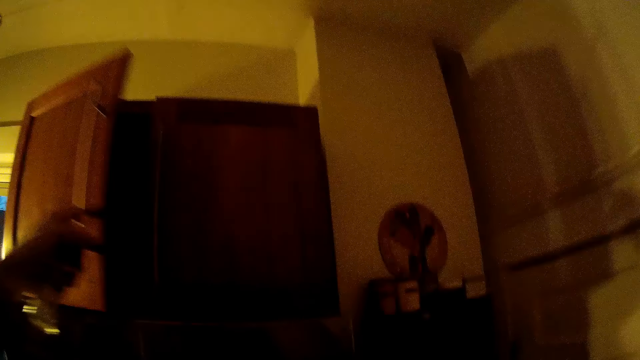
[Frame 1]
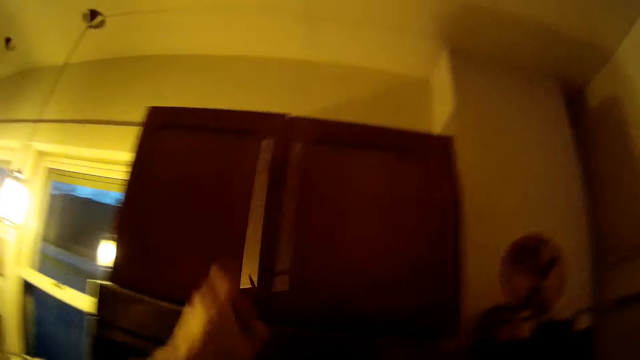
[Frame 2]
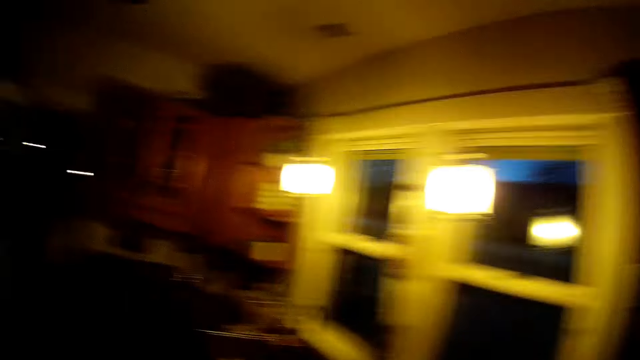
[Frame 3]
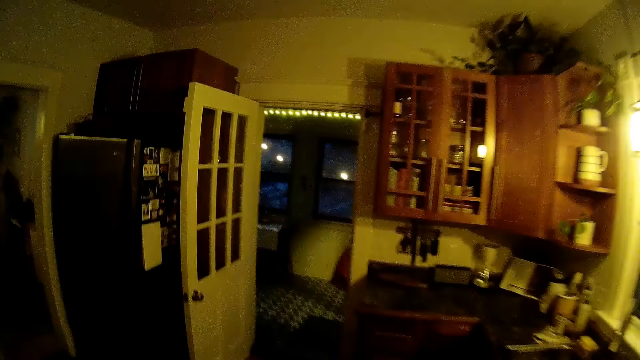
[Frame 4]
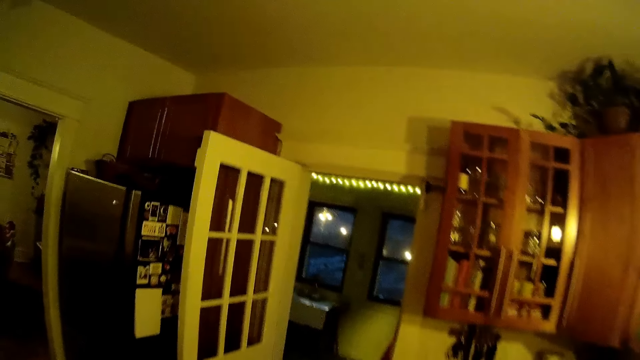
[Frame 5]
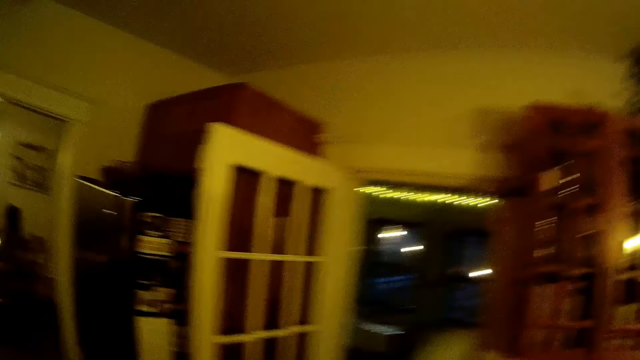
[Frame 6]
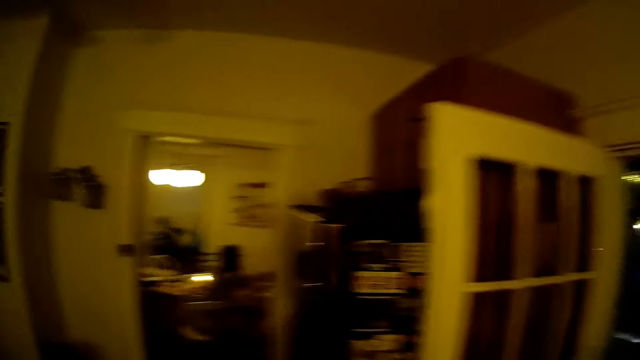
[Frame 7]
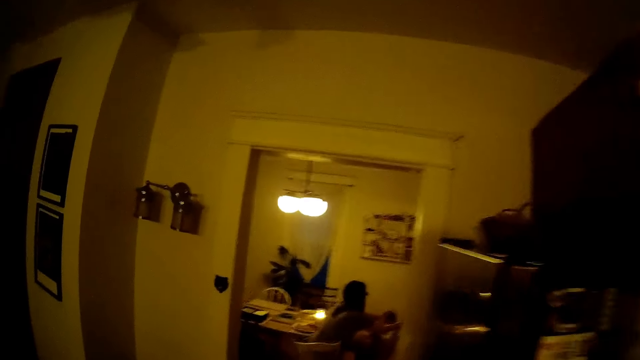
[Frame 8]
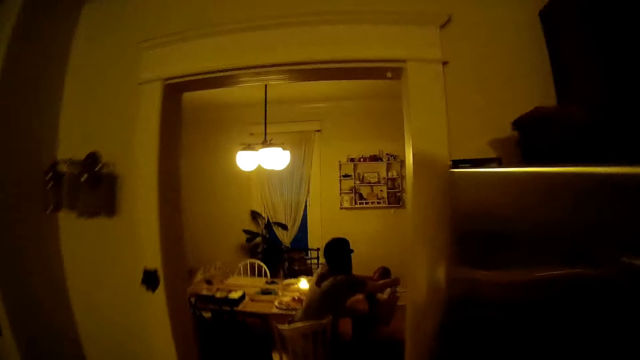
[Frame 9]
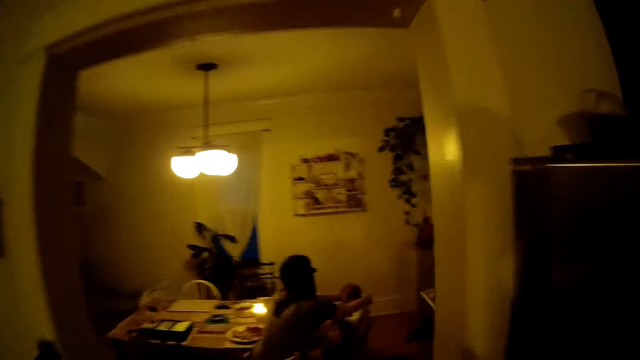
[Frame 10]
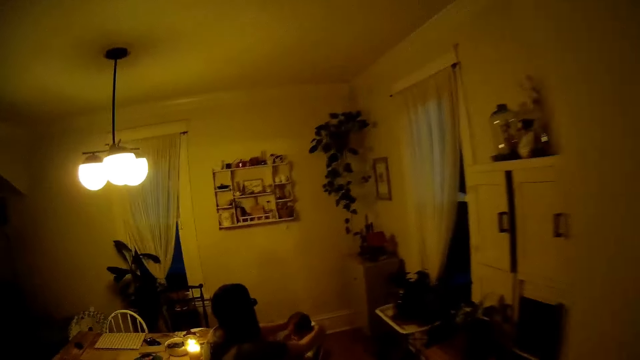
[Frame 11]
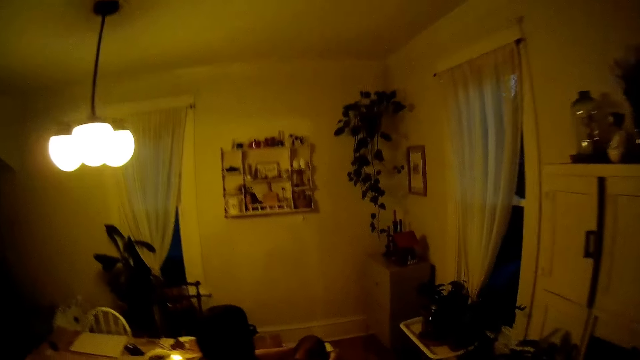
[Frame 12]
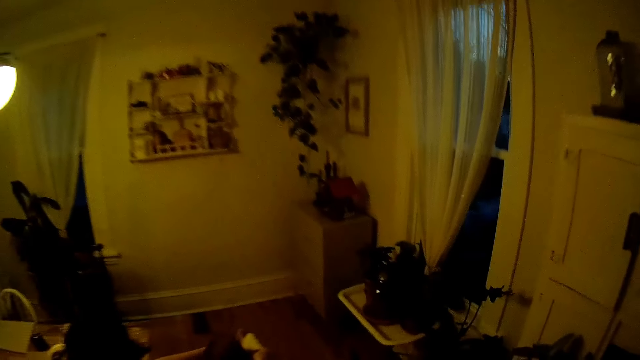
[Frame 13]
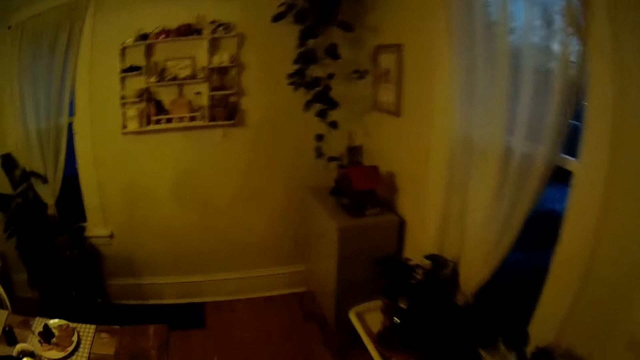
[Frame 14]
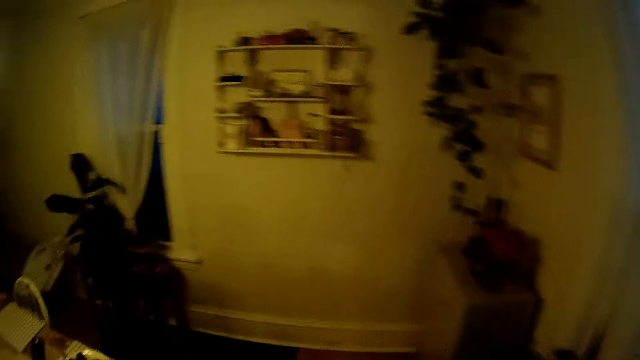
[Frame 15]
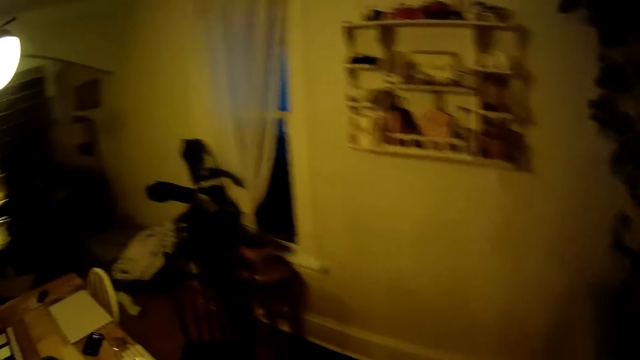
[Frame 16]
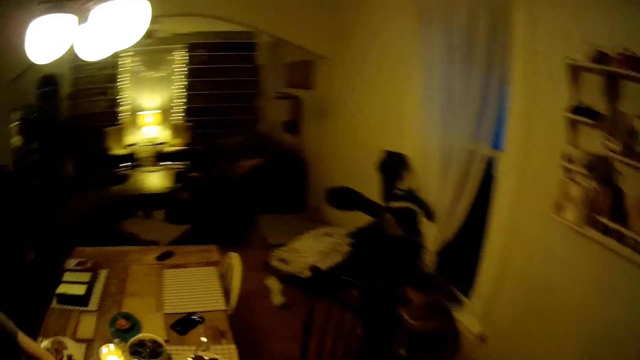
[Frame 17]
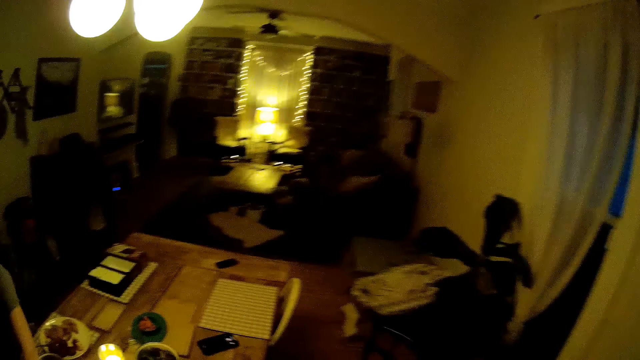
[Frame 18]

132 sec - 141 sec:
The camera wearer closes the cabinet with his left hand. He walks back to the dining room.

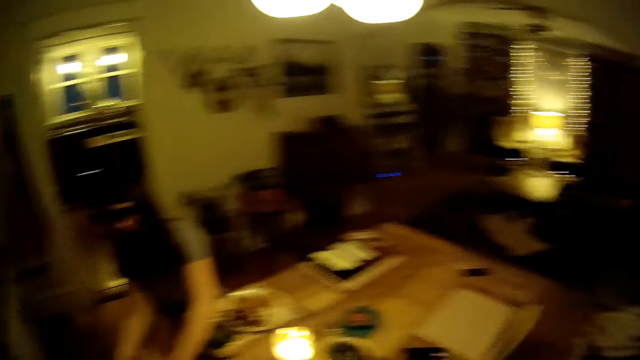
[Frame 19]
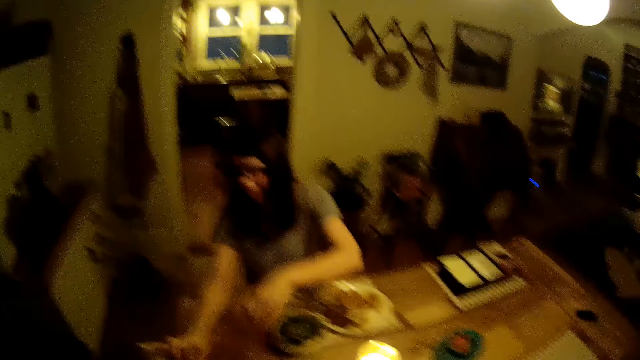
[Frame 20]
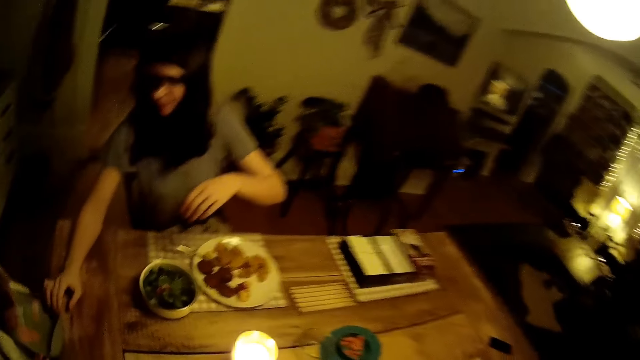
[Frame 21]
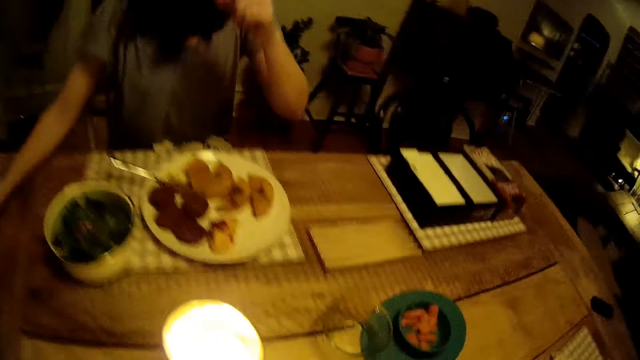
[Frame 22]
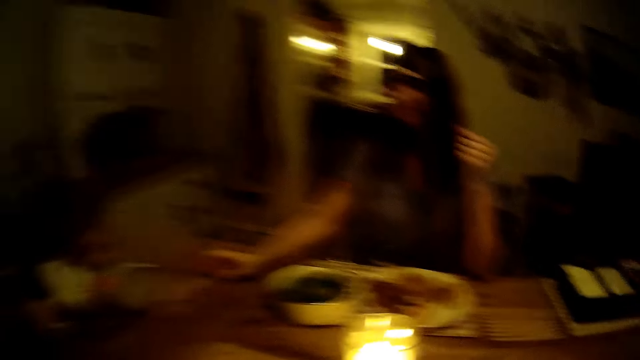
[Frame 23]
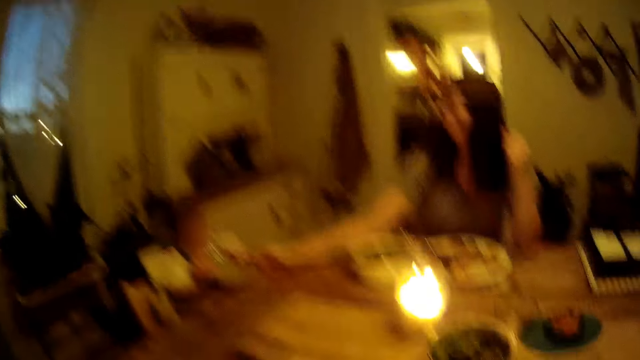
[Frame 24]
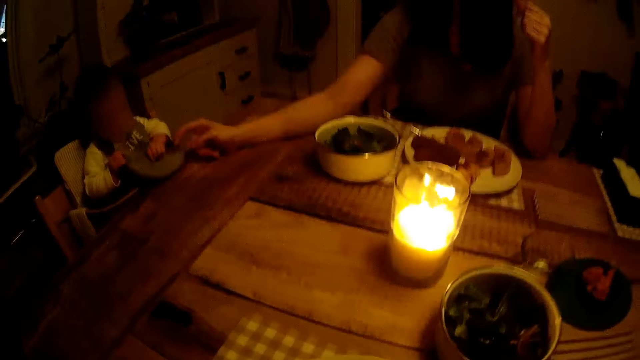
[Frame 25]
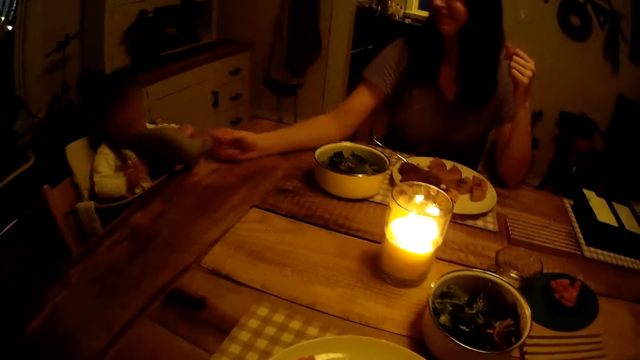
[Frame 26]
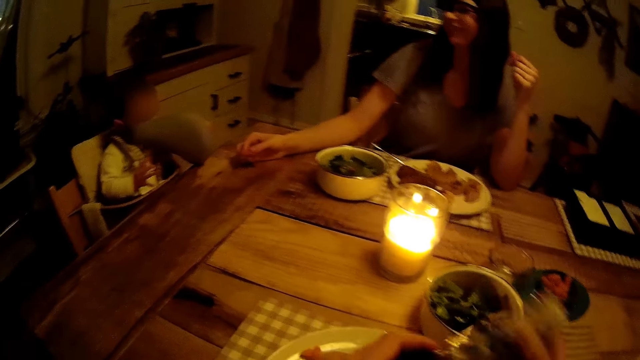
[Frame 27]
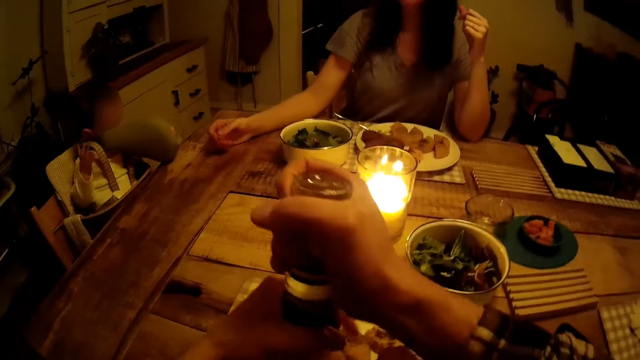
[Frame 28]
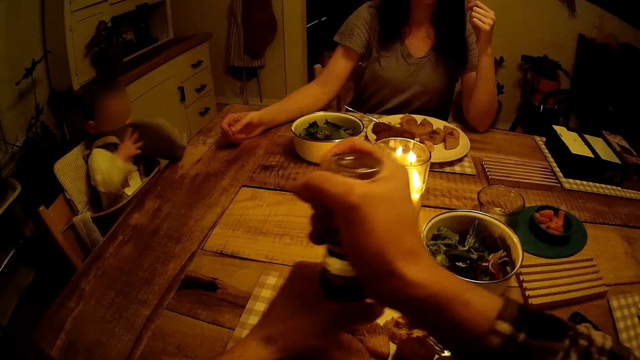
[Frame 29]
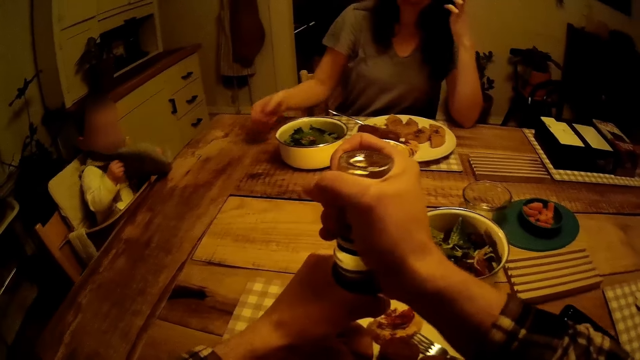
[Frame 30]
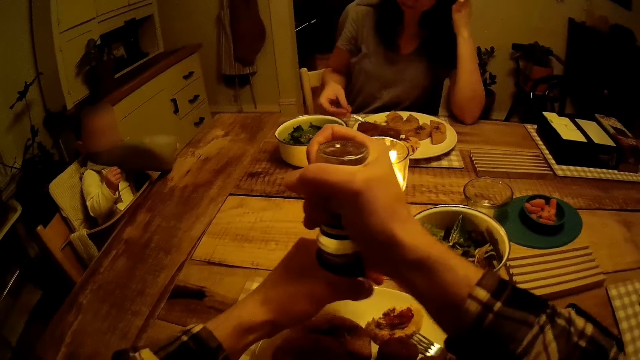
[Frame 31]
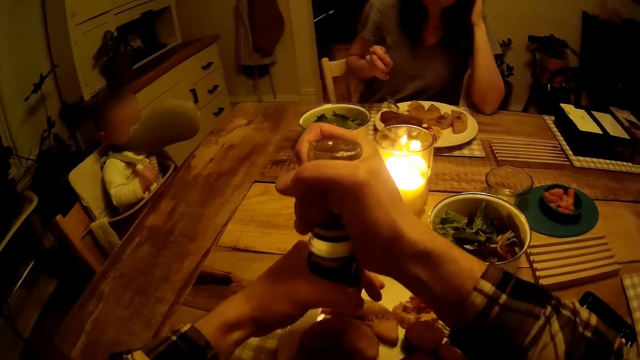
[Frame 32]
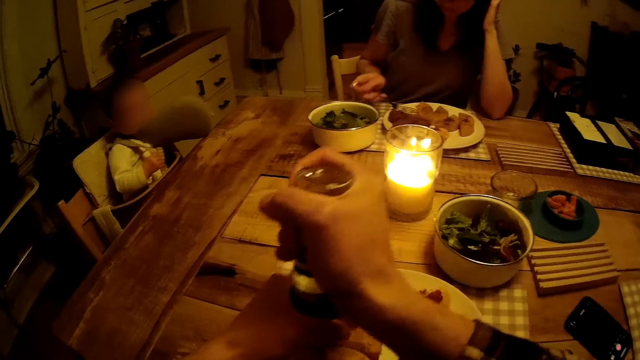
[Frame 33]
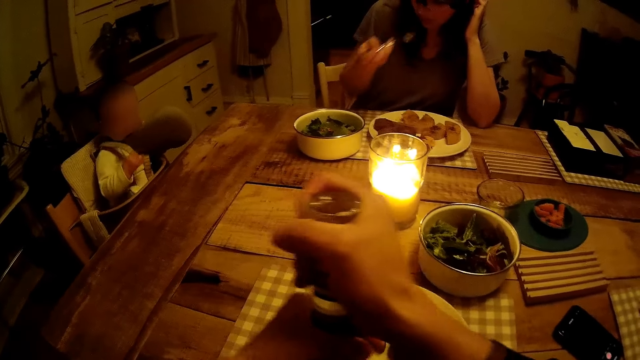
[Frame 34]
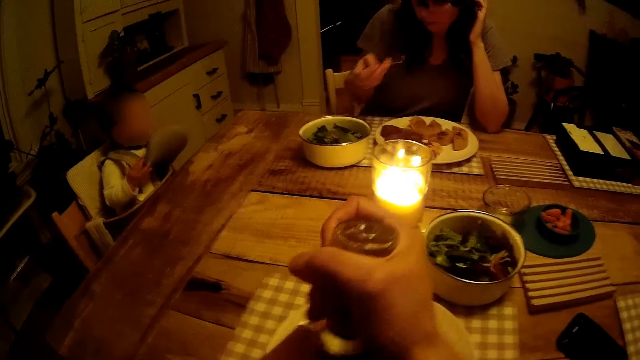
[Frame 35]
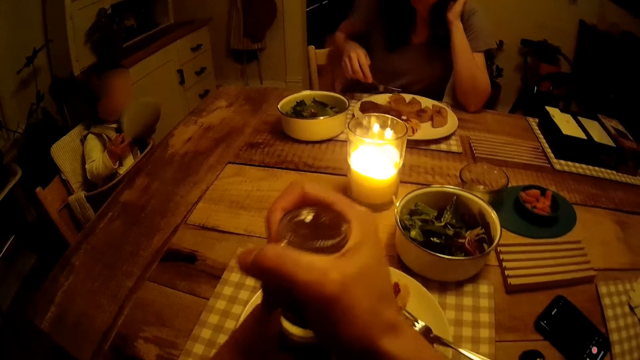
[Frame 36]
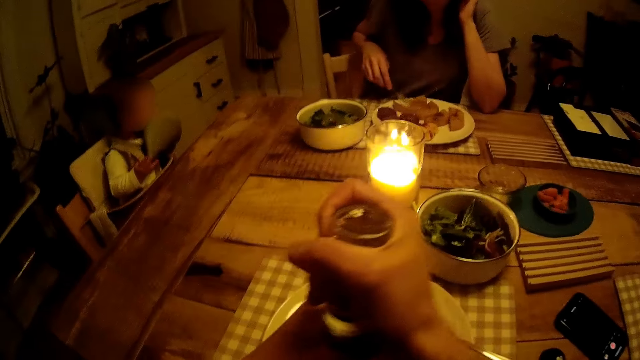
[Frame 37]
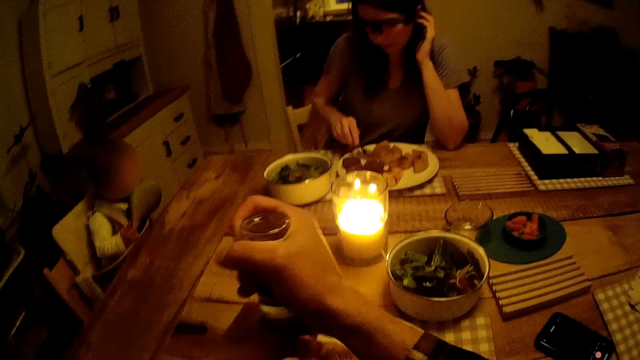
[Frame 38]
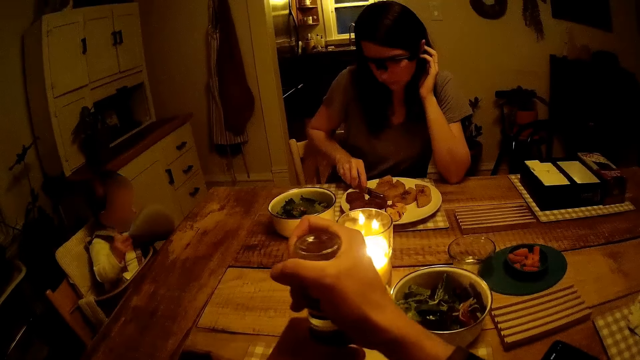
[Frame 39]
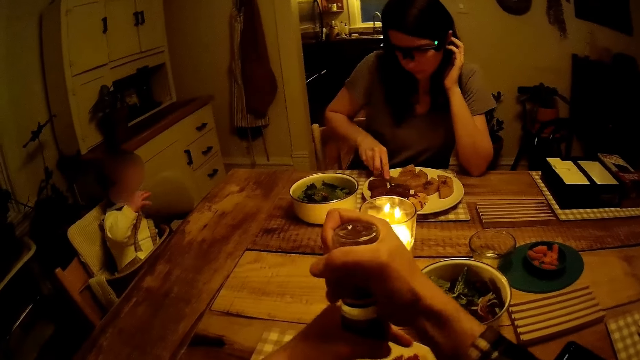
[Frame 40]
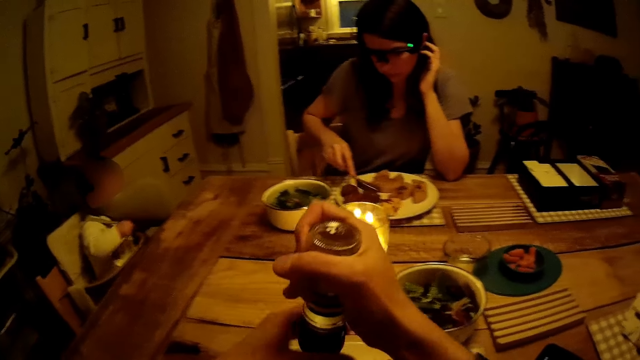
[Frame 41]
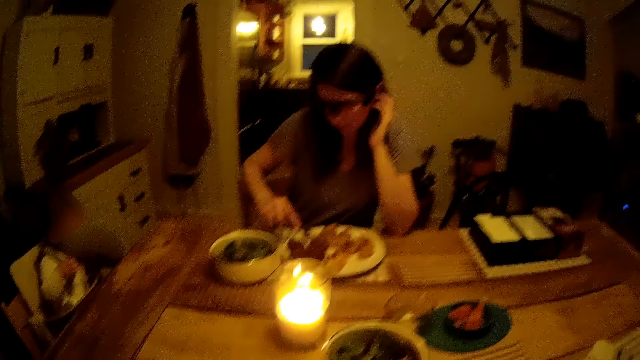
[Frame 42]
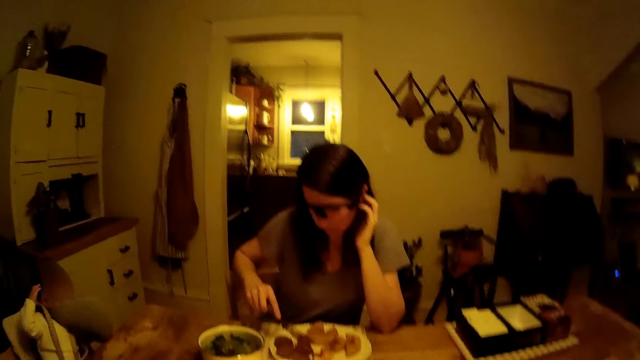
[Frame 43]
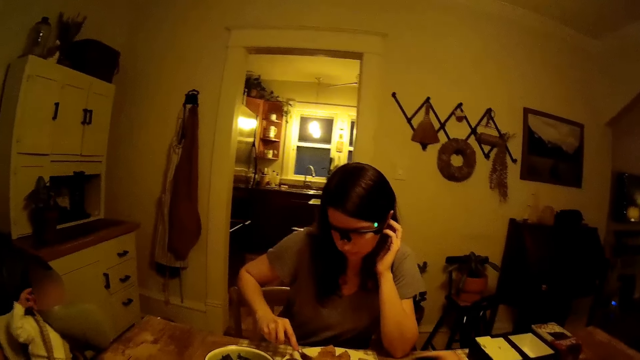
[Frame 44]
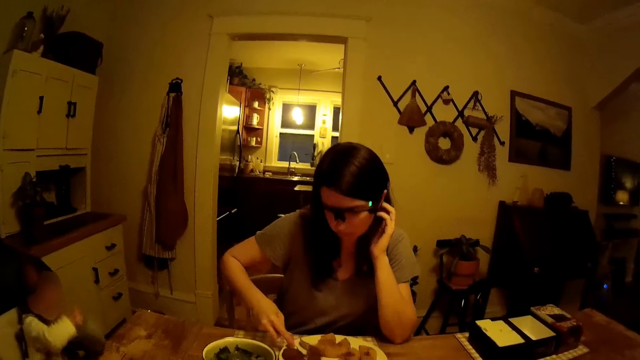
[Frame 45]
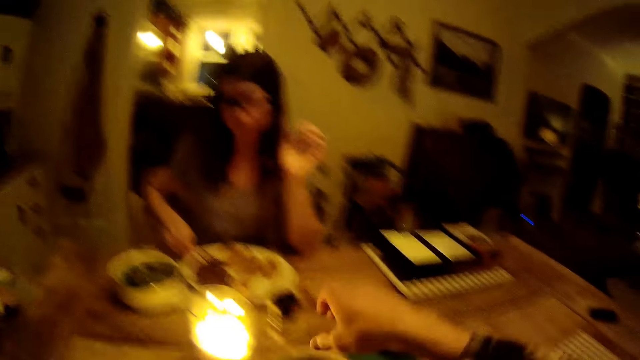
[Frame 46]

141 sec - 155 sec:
A woman feeds a baby. The camera wearer opens the wine with both hands. They use a grinder. The woman takes meat from her plate with a fork and eats. The camera wearer uses the grinder. The woman eats.
